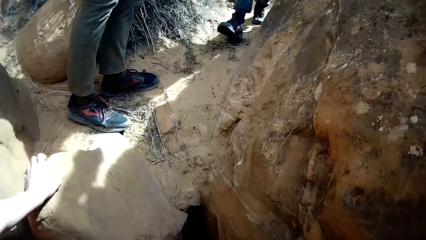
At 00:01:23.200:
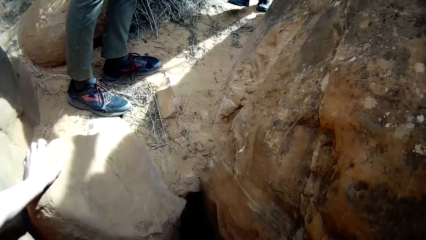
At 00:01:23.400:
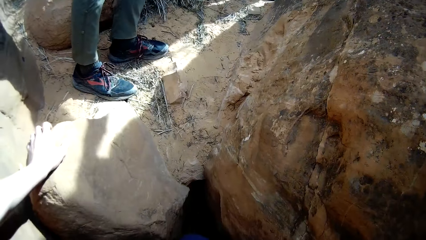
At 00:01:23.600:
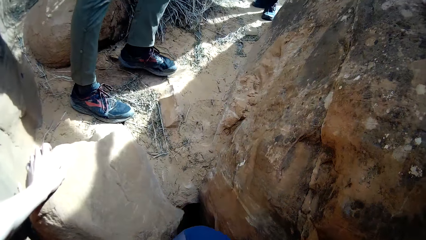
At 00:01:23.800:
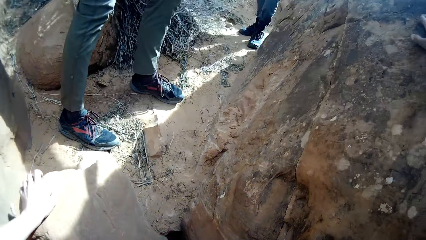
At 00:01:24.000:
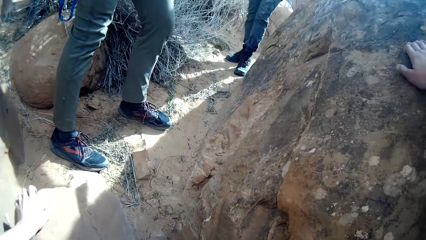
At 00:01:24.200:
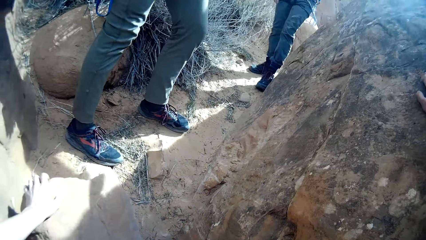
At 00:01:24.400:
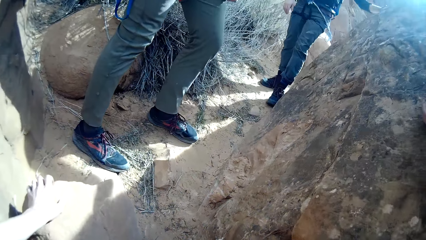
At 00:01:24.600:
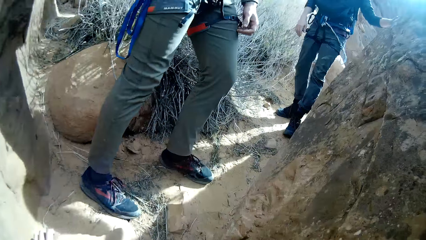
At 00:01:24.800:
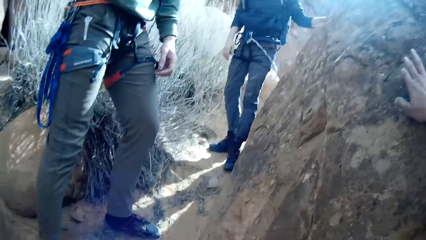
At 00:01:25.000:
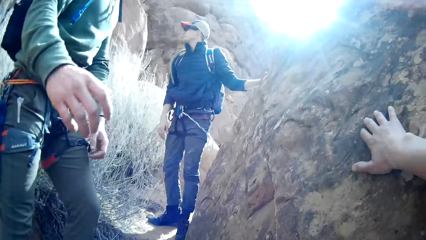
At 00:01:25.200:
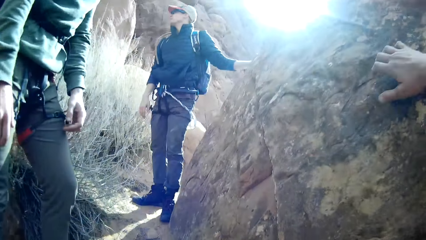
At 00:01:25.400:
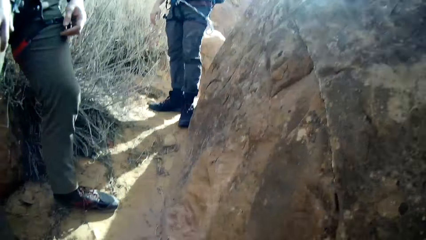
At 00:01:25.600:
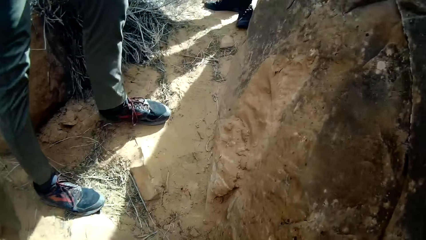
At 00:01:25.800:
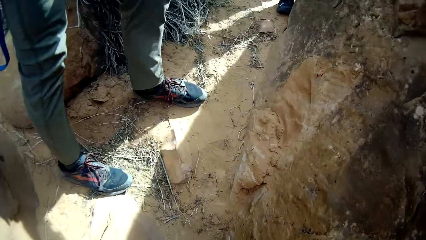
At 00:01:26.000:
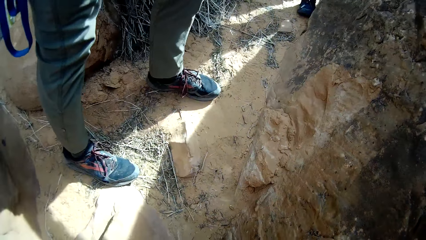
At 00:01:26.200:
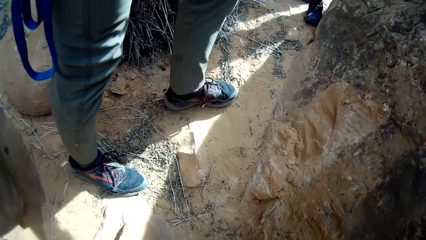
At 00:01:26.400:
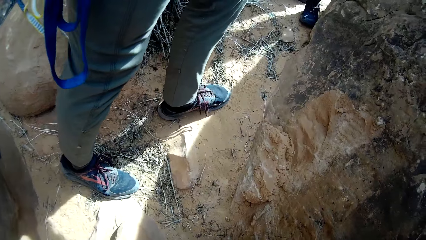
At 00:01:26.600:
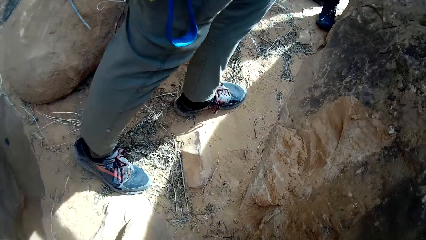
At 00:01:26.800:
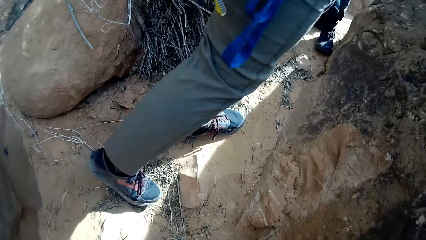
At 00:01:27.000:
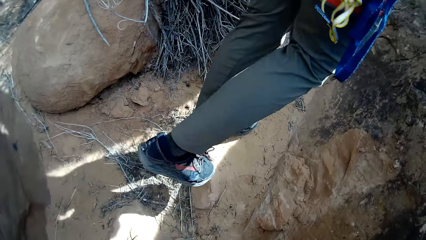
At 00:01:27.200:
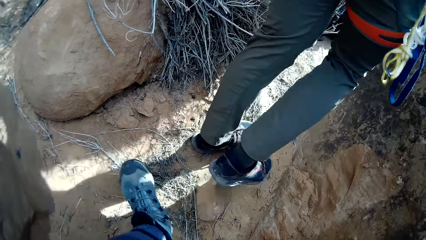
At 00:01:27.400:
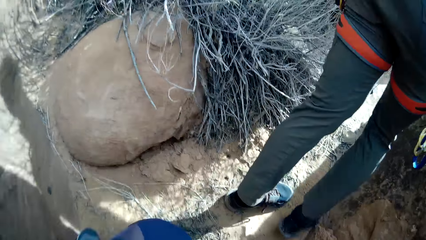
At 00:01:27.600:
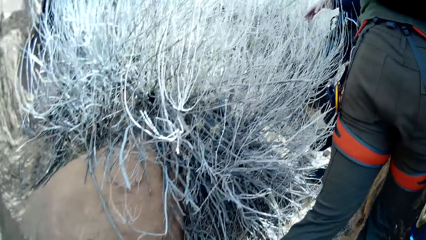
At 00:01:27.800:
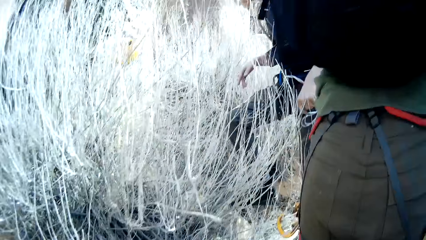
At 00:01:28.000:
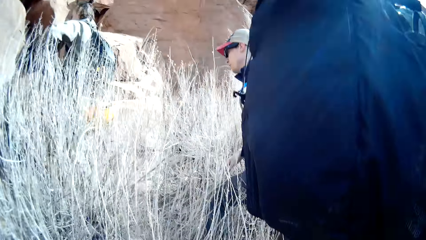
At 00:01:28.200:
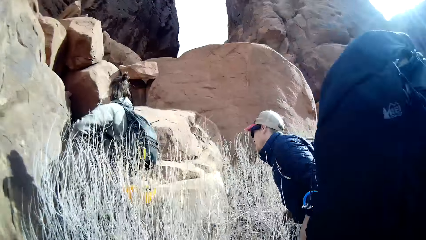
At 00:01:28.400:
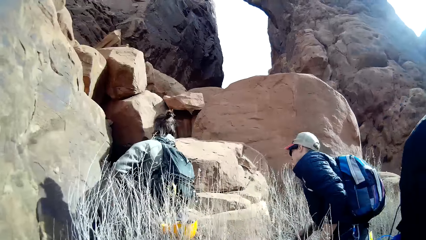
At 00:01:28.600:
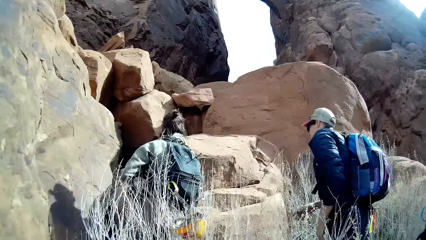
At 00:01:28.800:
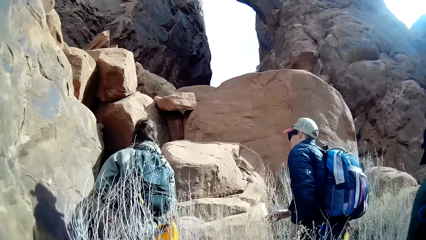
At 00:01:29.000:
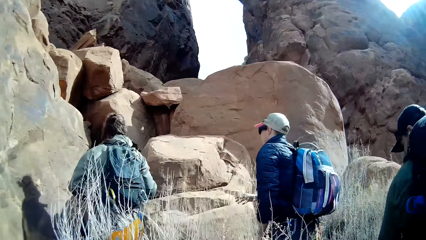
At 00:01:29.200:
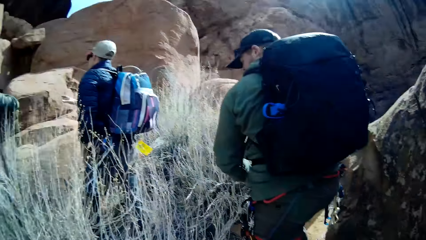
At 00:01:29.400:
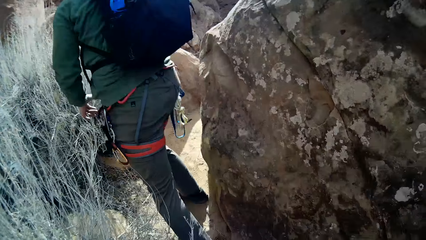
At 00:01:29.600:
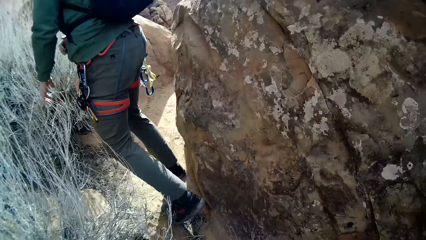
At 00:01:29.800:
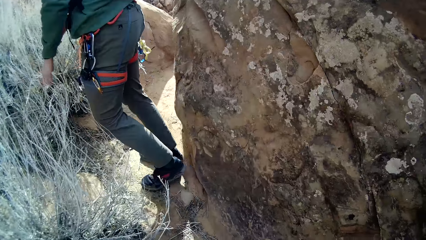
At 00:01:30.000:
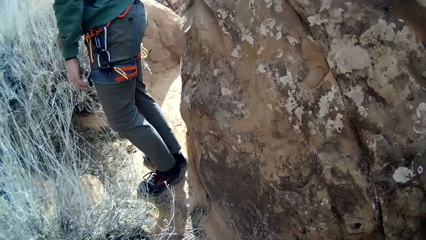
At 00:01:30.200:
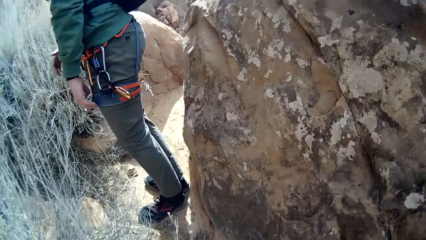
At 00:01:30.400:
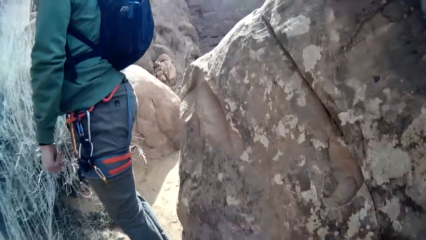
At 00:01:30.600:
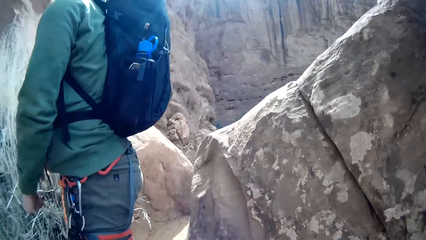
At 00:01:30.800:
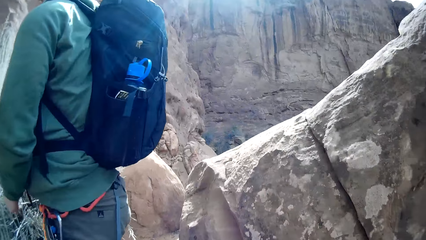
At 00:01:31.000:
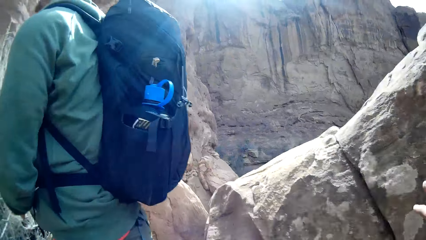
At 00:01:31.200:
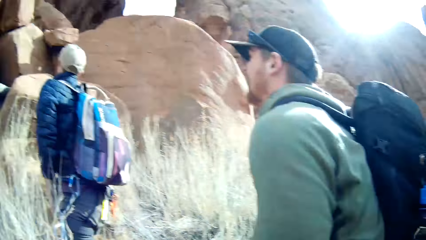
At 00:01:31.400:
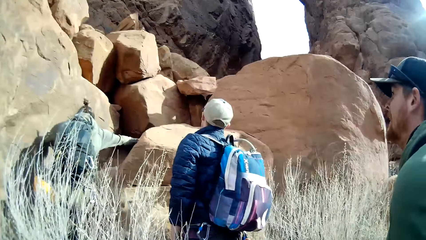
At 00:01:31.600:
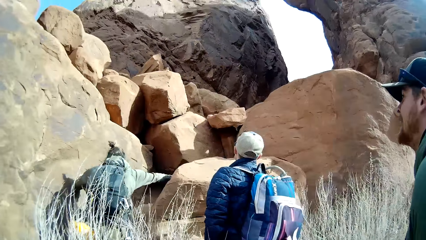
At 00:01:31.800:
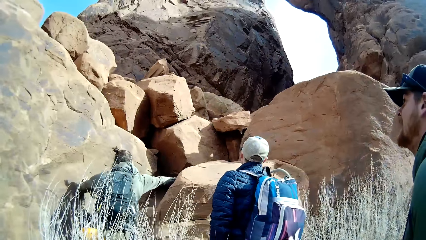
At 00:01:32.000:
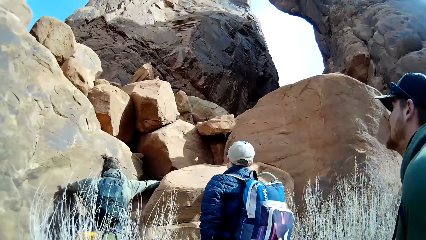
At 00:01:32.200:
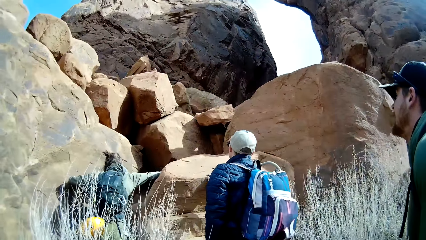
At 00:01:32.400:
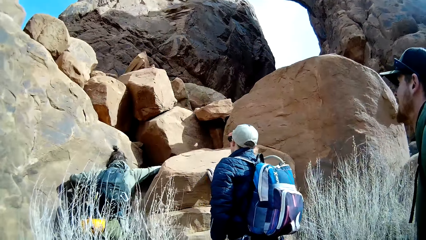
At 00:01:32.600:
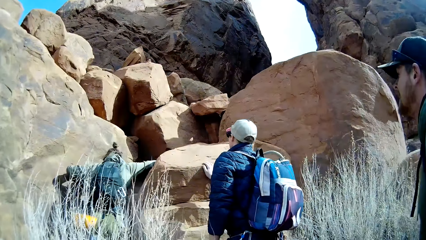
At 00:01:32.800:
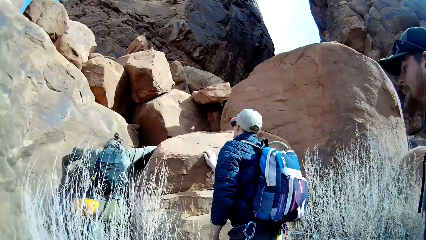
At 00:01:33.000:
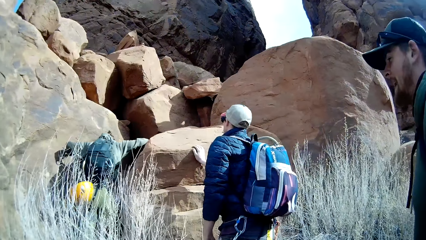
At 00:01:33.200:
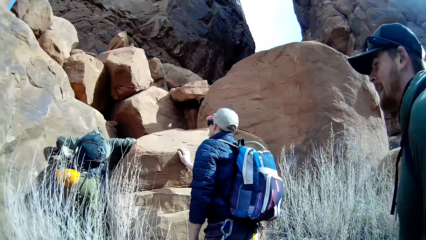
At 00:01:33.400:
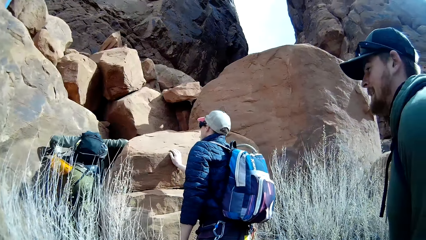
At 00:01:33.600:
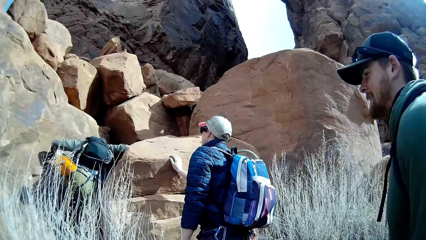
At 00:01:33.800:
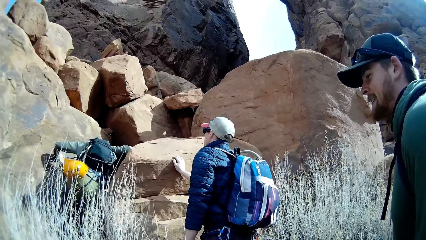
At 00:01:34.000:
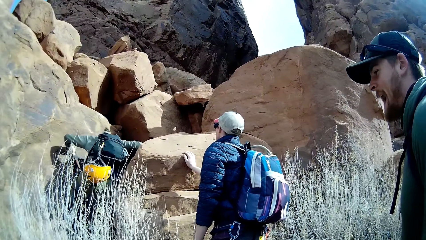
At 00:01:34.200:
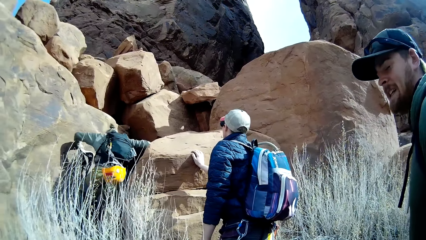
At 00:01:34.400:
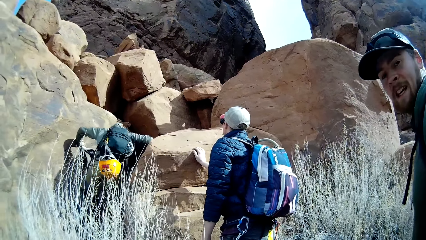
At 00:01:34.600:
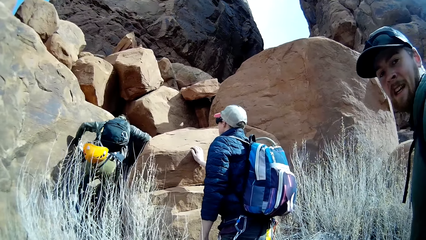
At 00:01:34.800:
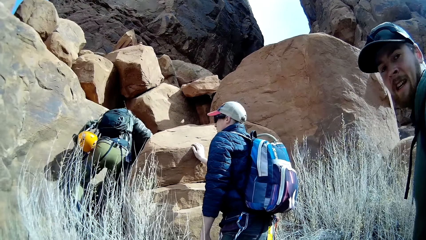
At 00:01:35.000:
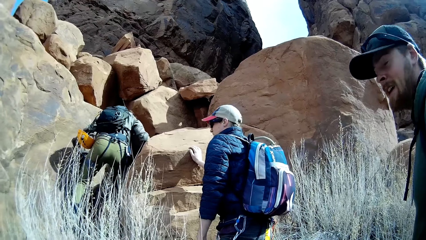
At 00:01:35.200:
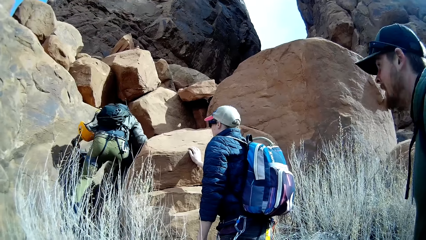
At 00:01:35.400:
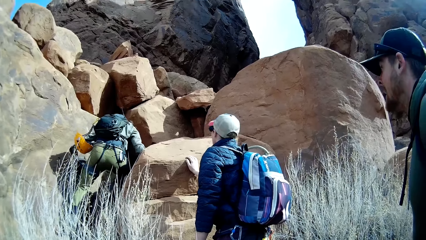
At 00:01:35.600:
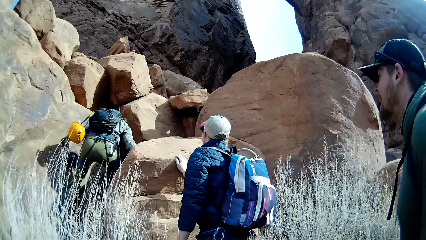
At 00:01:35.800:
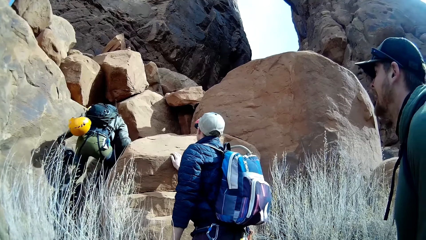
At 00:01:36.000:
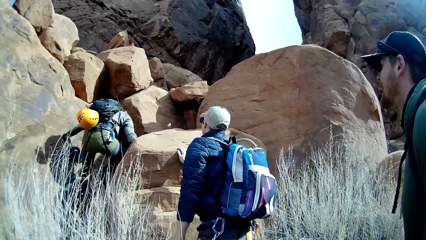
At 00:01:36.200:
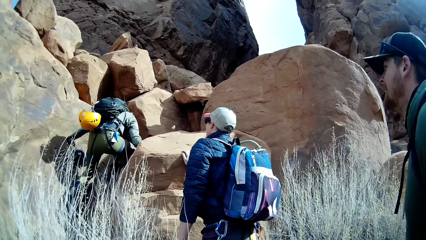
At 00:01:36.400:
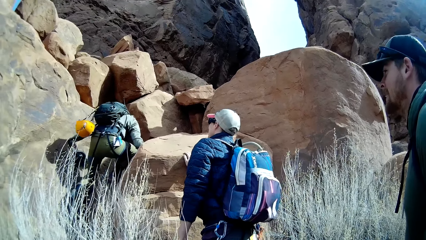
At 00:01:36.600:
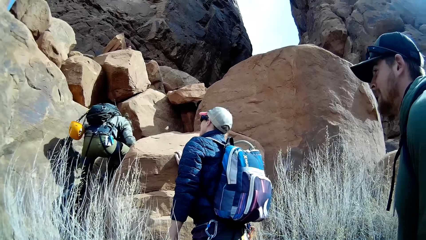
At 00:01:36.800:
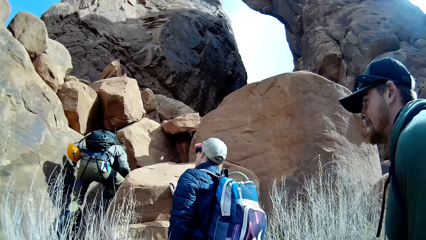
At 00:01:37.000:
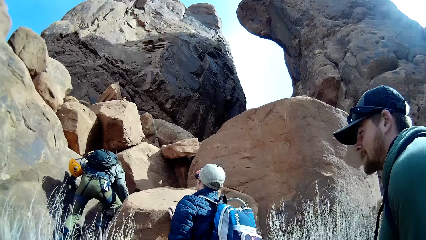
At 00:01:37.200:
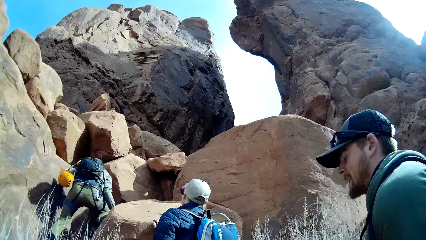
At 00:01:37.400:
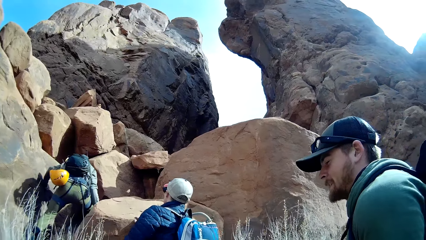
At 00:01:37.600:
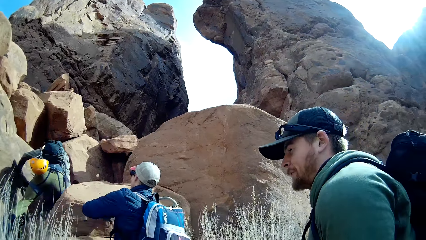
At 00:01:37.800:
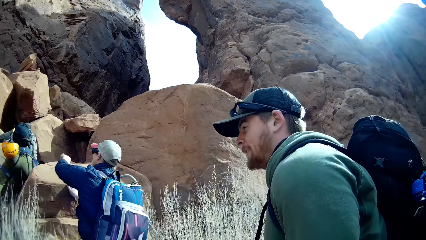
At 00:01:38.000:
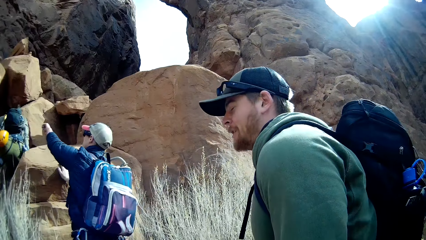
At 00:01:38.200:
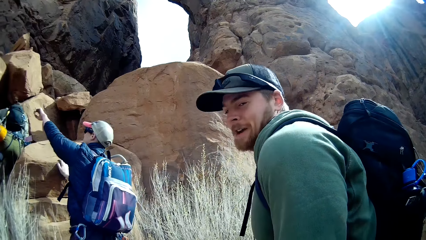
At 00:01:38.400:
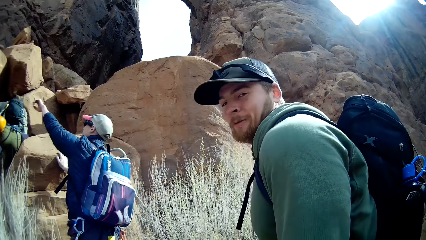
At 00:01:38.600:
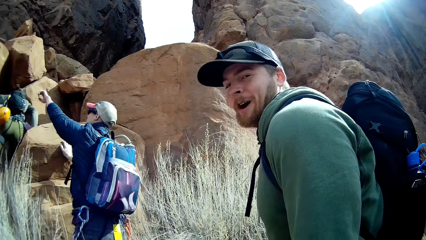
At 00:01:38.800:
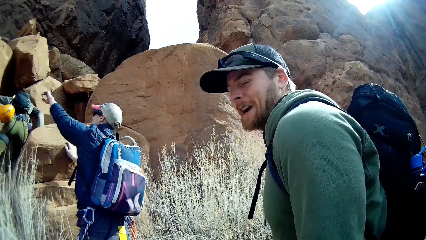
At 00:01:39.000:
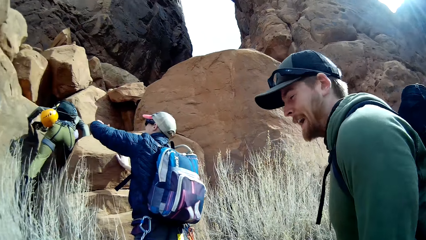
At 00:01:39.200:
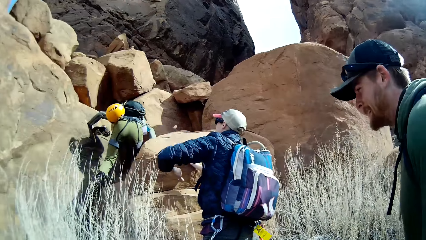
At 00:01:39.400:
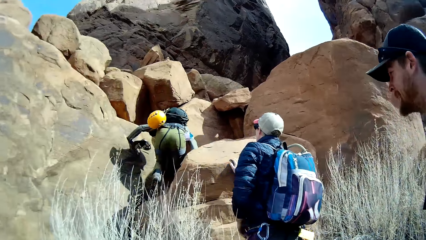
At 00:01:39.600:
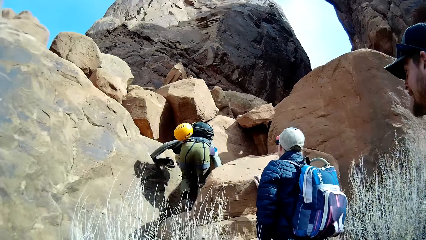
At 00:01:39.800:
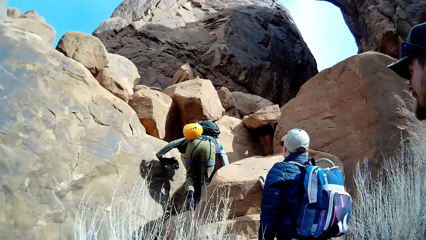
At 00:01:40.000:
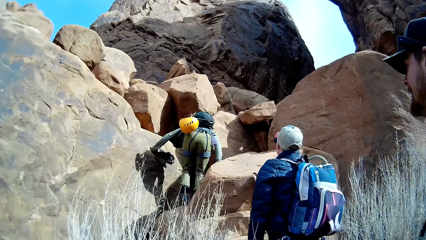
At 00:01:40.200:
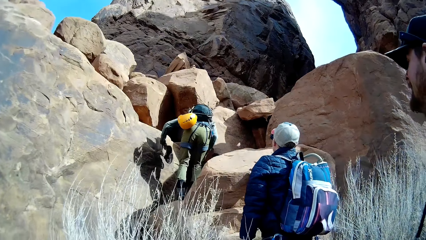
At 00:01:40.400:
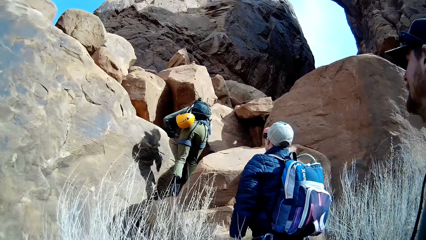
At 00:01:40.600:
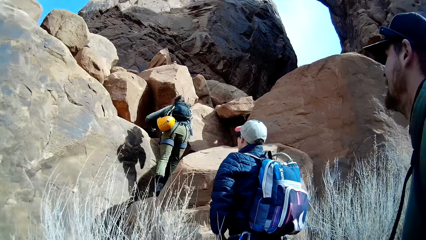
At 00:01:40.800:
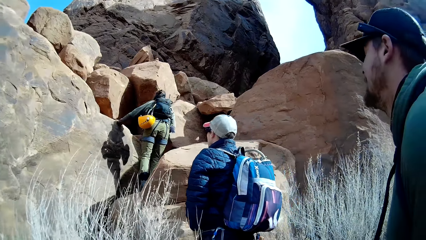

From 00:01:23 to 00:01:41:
The camera wearer touches another rock with the right hand. A man touches another rock with the right hand. Another man climbs different rocks. The camera wearer interacts with a third man. A person climbs the mountain. The first man points at another rock with the left hand.
